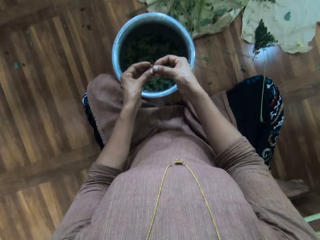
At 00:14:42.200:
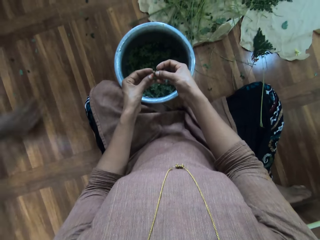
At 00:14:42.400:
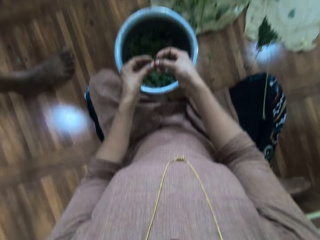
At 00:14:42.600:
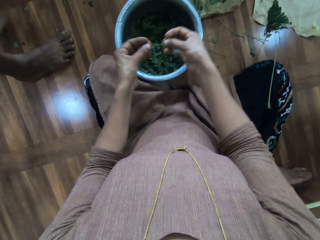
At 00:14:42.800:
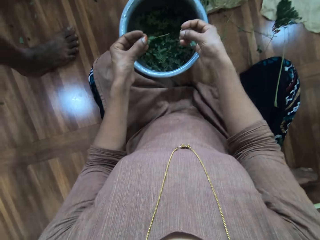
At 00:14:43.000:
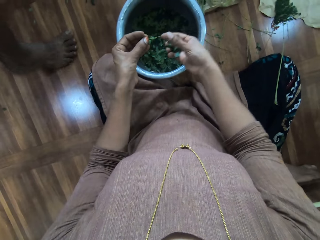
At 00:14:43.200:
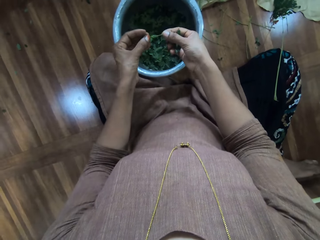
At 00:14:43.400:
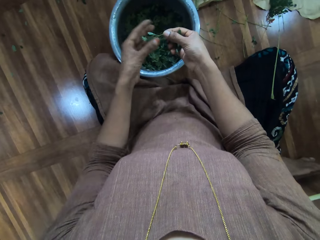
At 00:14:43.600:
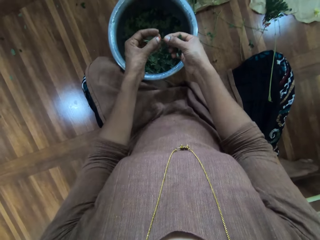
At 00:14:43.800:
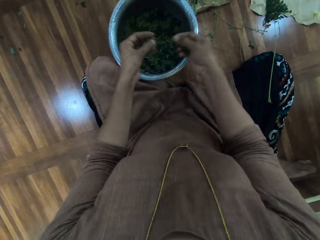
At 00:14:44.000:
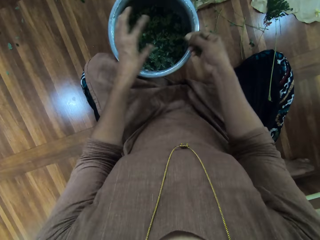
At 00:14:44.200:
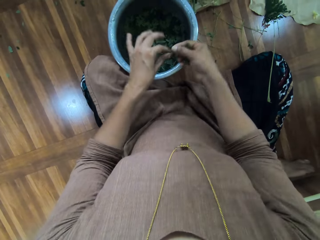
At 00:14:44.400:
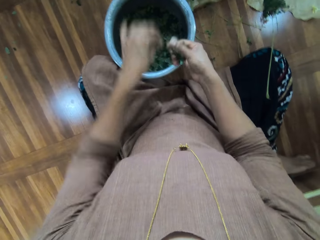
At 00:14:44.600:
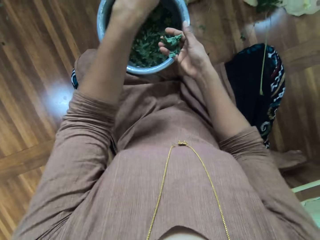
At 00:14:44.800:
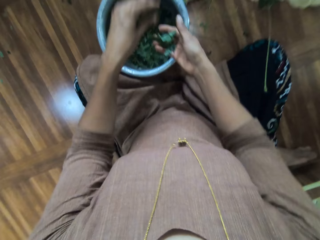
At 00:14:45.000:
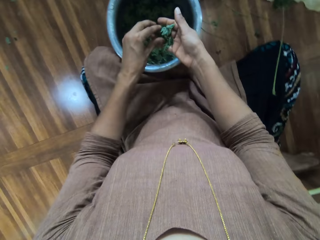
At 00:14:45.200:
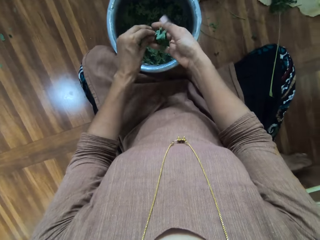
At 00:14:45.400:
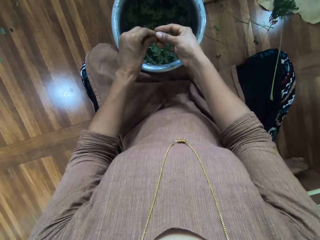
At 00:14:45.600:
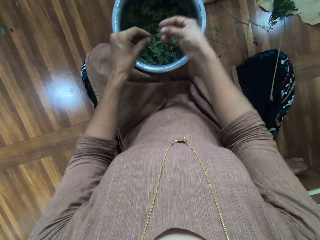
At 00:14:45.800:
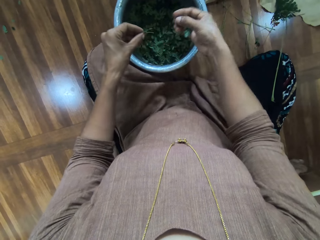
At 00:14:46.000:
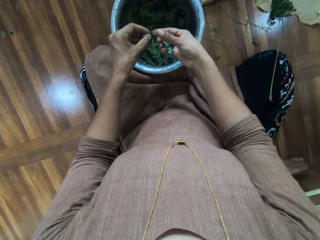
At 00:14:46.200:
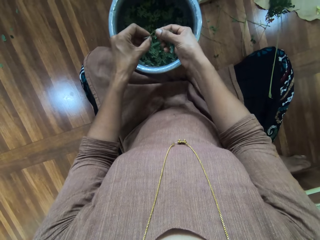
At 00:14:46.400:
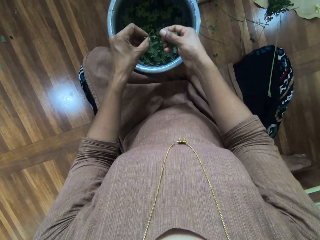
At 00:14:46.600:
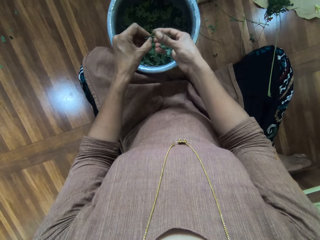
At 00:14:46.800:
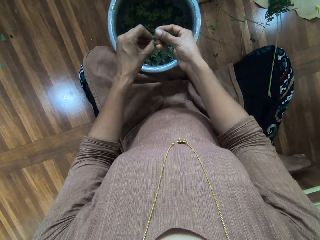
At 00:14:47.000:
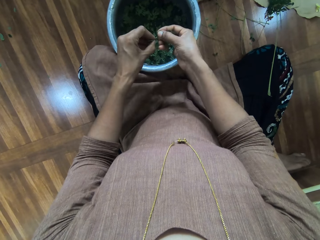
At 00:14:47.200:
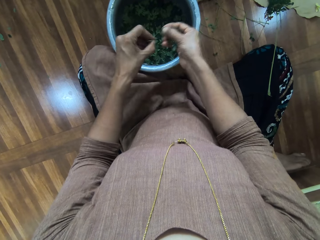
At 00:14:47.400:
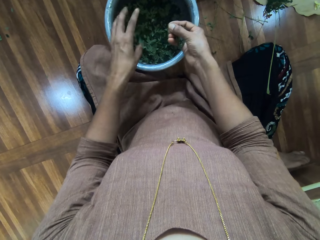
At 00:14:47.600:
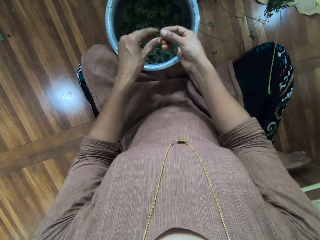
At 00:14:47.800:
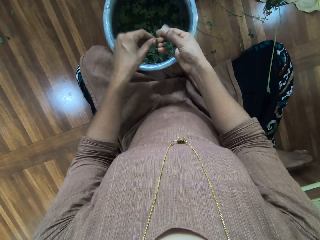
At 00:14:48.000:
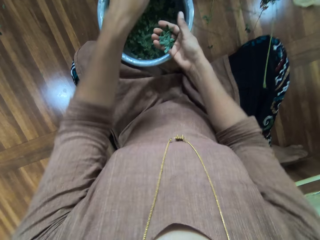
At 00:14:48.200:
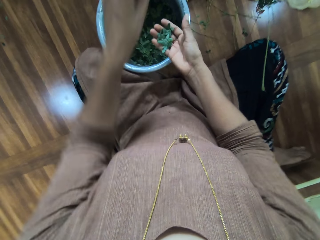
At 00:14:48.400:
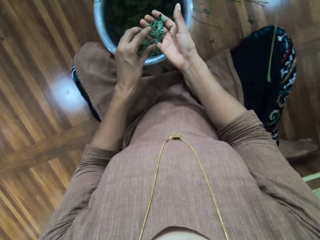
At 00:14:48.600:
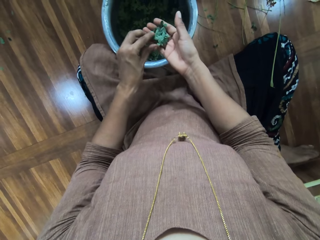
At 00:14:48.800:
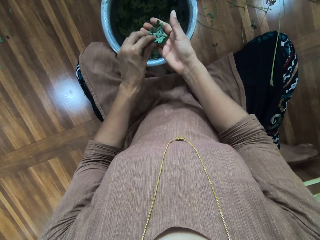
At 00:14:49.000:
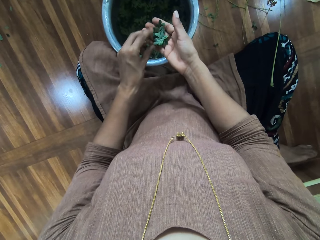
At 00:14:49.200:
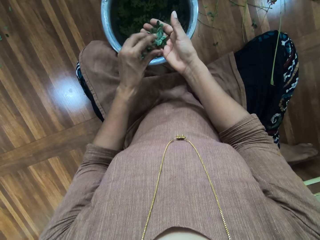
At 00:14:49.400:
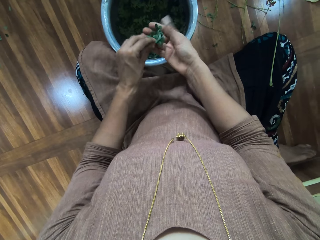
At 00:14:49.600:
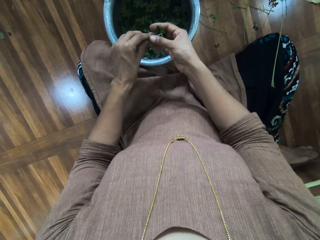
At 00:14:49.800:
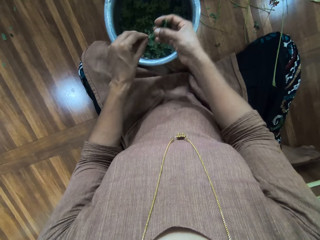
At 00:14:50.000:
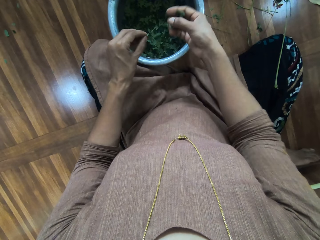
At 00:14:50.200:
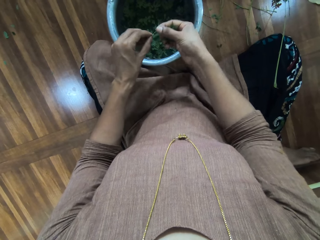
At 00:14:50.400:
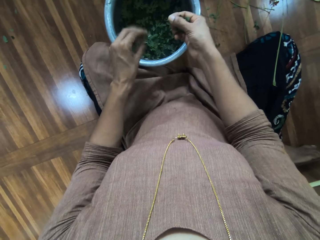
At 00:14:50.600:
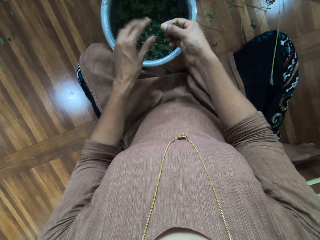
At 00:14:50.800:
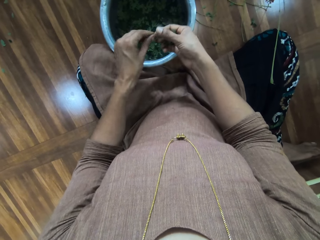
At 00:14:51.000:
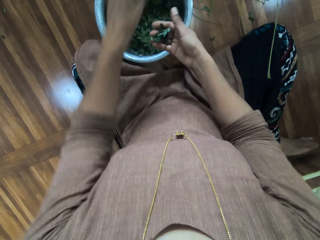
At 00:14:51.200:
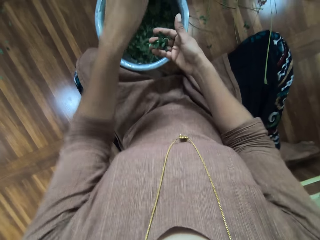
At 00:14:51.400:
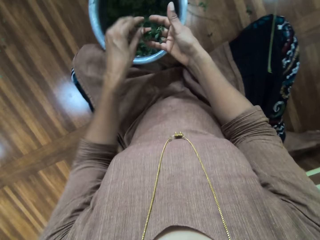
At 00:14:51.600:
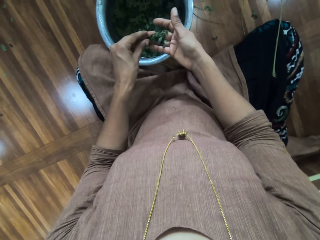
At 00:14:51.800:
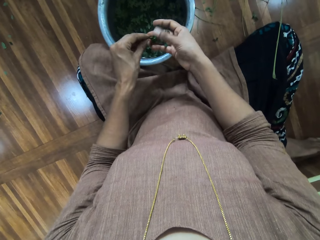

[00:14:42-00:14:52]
The camera wearer removes the leaves from a branch. They hold the branch. They remove the leaves from the branch. They throw the branch. They hold the branches. They remove the leaves from the branch. They remove the leaves from the branch again. They drop the leaves into the bucket. They throw the branch. They hold the branches. They remove the leaves from the branch, drop the leaves into the bucket and throw the branch. They hold the branches.

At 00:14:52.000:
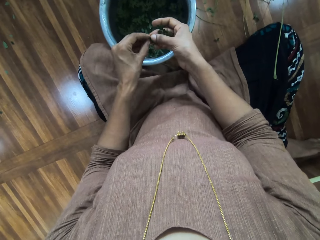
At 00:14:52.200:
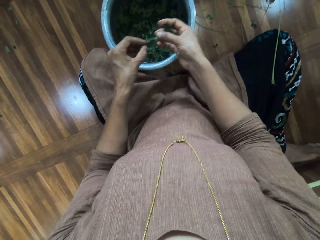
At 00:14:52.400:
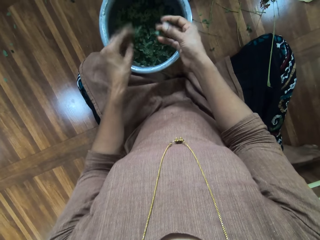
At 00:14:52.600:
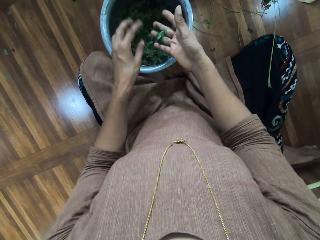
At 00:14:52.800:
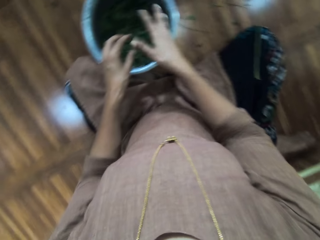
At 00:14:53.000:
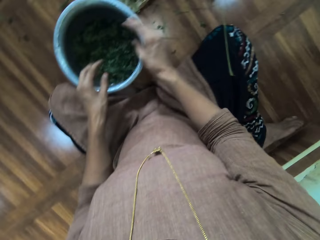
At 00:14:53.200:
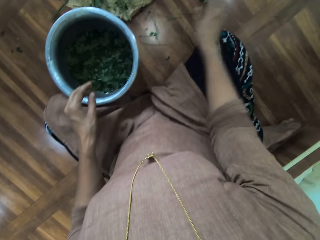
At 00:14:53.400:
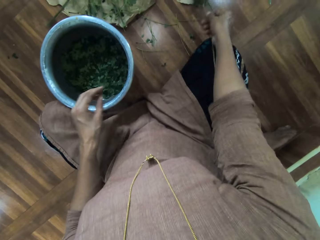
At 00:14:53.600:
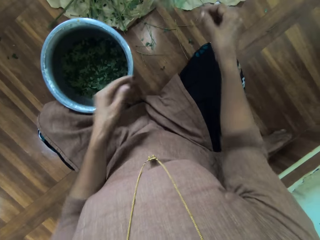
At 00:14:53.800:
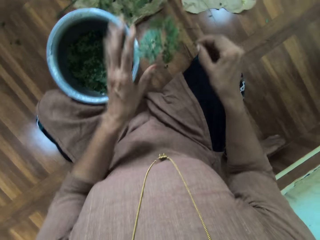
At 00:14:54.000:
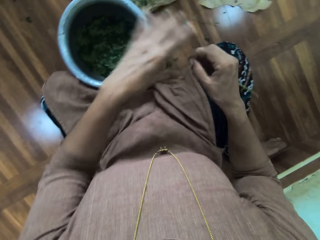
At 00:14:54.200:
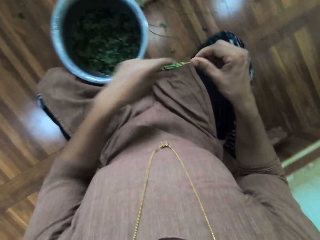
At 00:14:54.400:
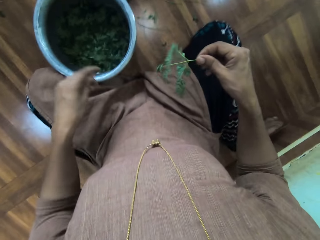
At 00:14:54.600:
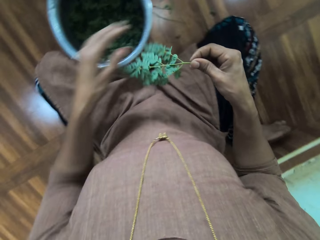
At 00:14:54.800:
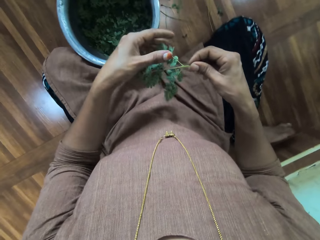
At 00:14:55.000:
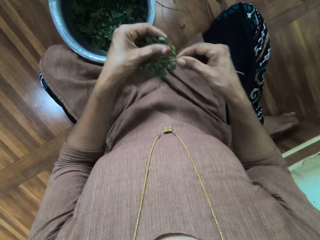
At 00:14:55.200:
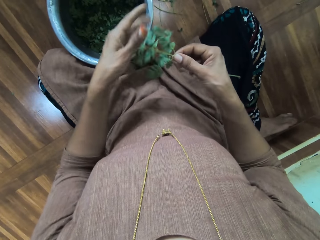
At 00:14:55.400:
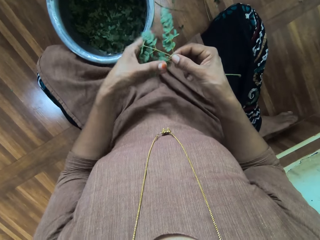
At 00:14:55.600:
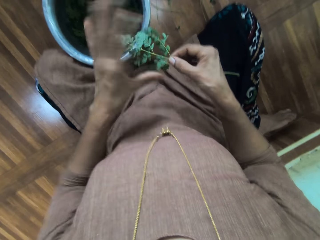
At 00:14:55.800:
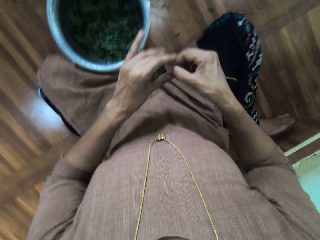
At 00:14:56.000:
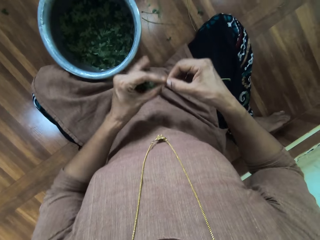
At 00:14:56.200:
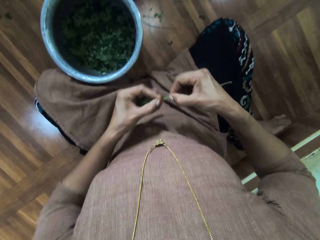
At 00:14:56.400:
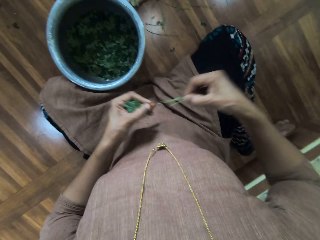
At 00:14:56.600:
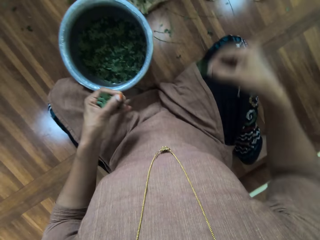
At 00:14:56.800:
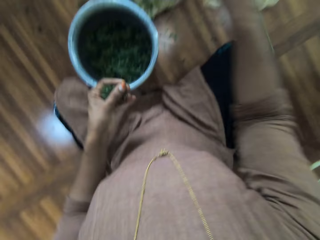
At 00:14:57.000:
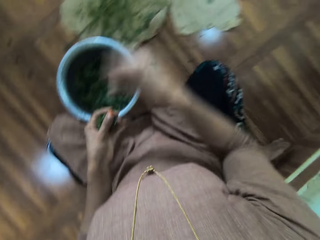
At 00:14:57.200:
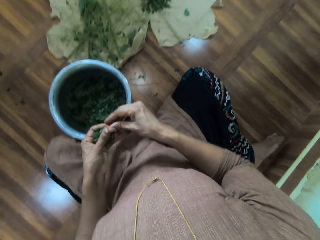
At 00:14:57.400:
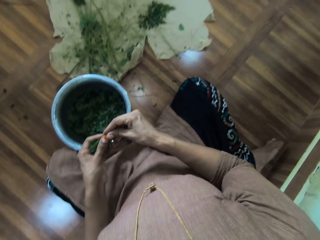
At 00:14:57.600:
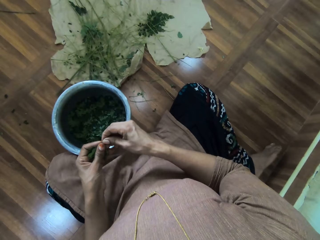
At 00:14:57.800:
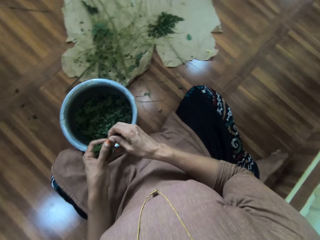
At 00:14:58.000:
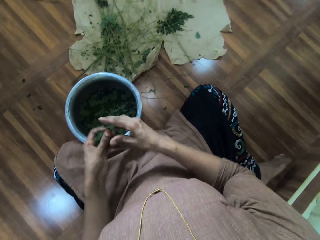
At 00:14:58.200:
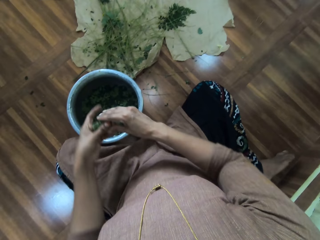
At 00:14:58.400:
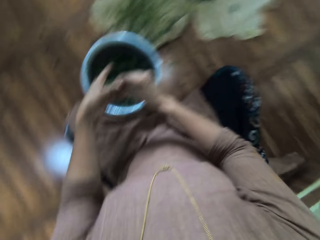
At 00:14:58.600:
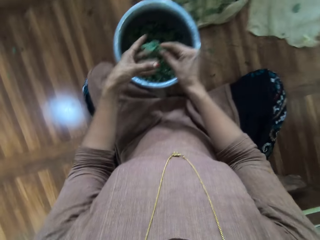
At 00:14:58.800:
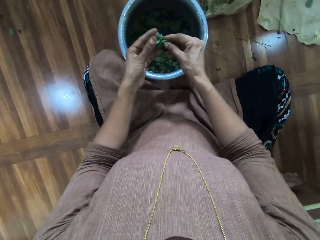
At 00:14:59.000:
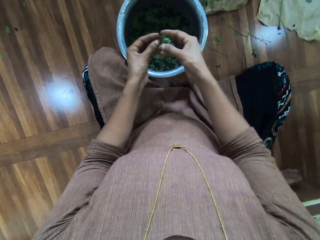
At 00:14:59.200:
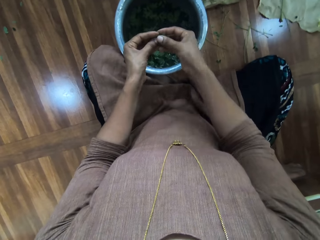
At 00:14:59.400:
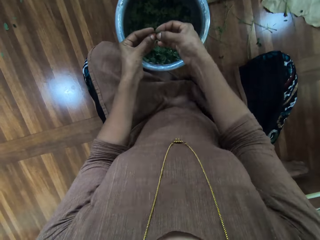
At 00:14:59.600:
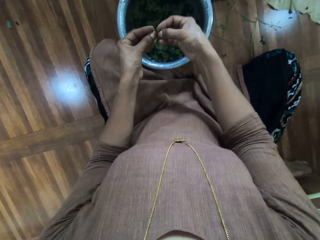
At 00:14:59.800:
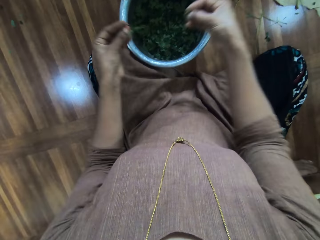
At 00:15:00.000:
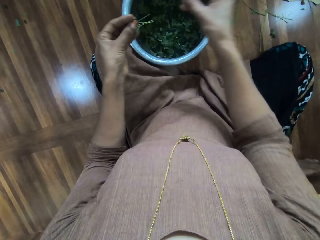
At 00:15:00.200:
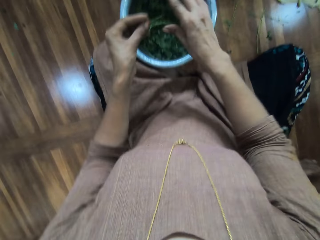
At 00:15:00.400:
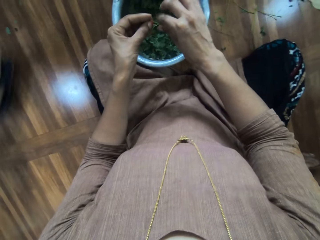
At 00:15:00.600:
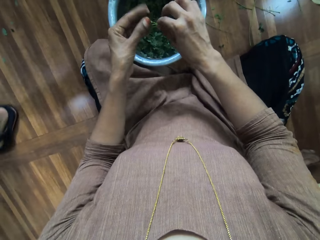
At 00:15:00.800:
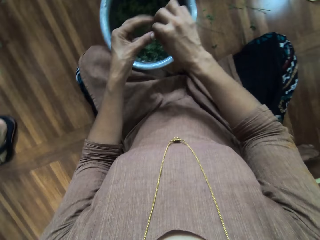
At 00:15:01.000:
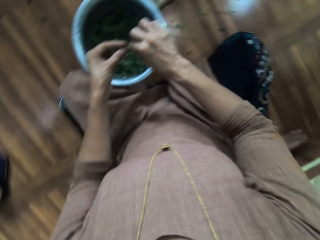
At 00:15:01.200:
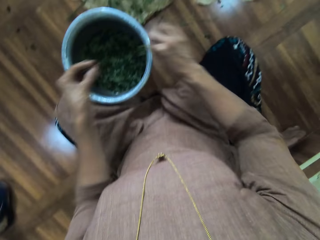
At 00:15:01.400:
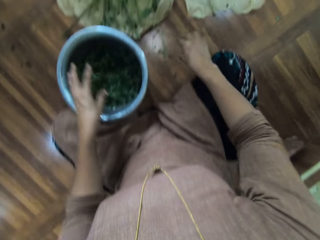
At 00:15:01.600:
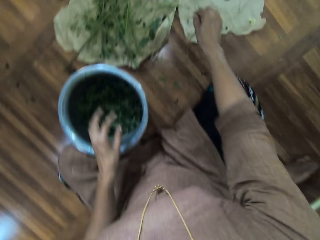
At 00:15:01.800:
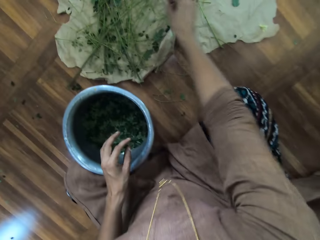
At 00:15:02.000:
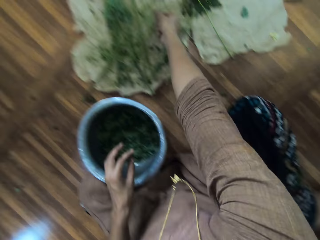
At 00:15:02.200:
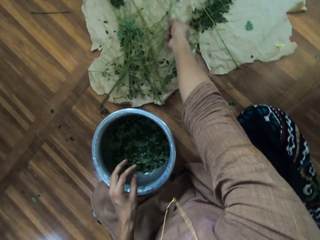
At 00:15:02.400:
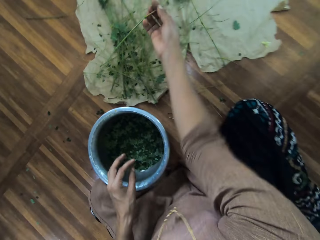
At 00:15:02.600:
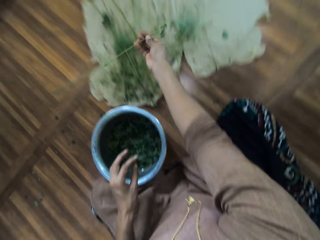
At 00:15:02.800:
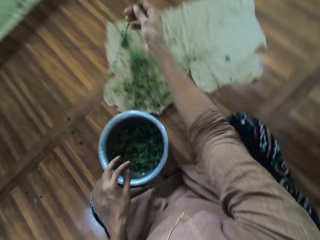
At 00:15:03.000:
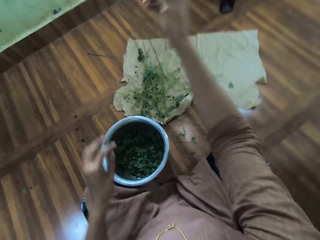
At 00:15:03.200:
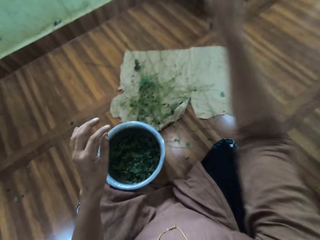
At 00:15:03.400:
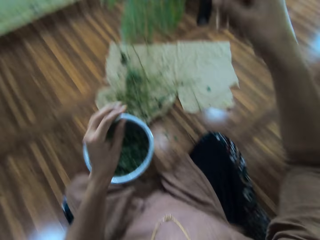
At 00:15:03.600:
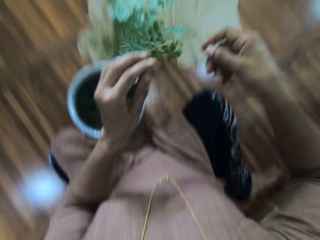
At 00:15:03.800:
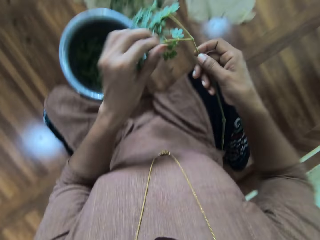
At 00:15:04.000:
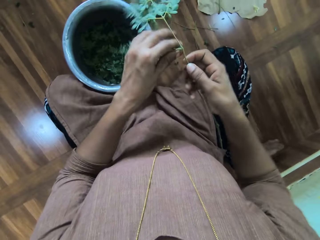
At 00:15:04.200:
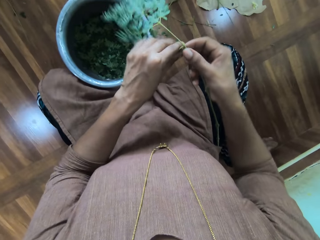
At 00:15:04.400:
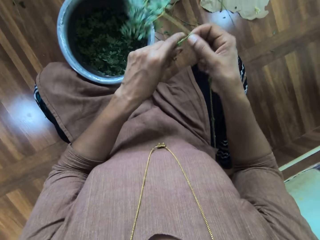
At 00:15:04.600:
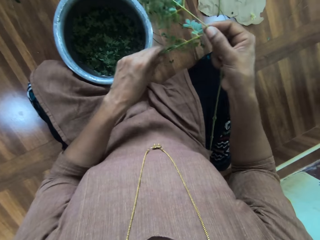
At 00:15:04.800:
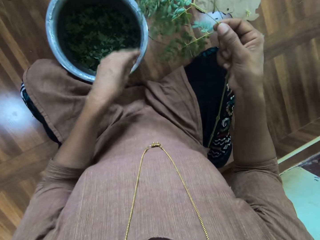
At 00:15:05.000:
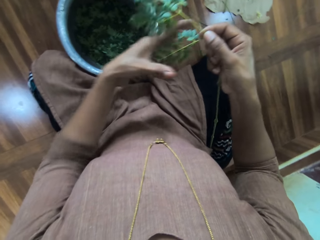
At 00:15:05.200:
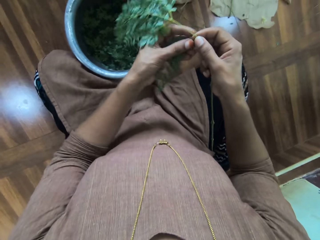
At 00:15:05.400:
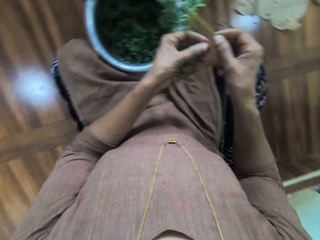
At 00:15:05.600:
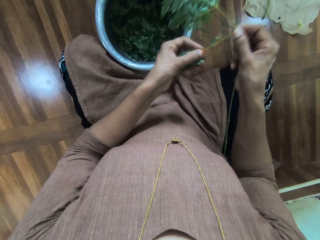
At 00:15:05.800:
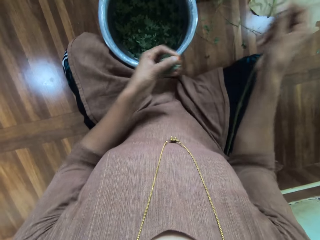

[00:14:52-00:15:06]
The camera wearer removes the leaves from a branch. They drop the leaves into the bucket. They pick up a tree branch from the floor. They touch the leaves. They remove branches from the main branch. They remove the leaves on the tree branch. They throw the branch. They hold the branches. They remove the leaves from the branch. They drop the leaves into the bucket. They hold the branches. They remove the leaves from the branch. They drop the branch on the floor. They drop the leaves into the bucket. They pick up a tree branch from the floor. They touch the leaves. They remove branches from the main branch. They remove the leaves on the tree branch.
